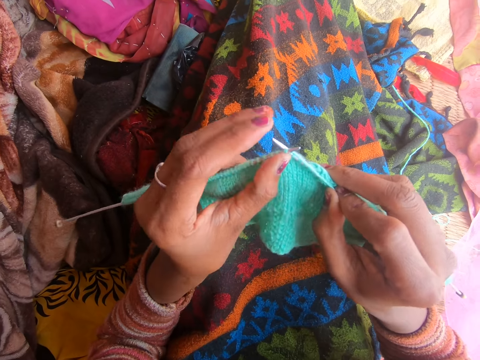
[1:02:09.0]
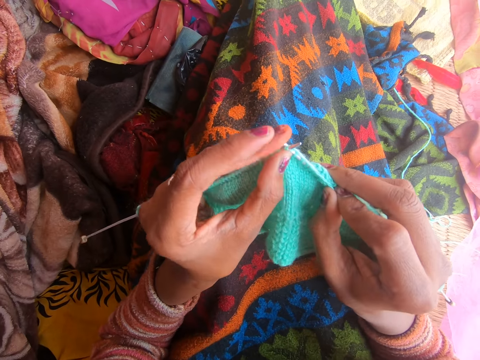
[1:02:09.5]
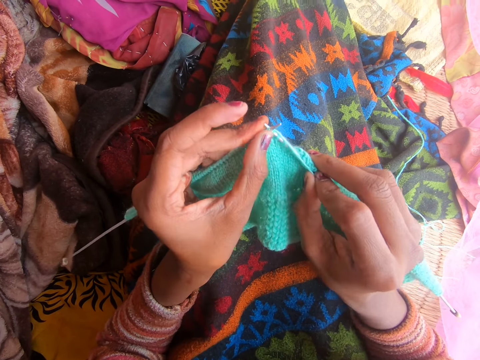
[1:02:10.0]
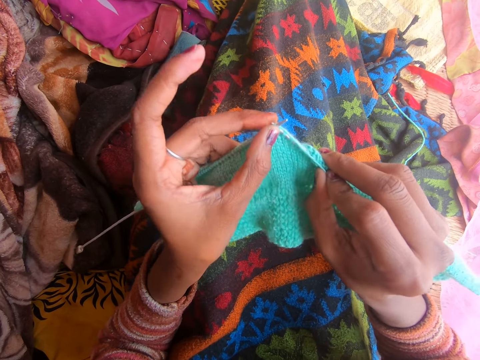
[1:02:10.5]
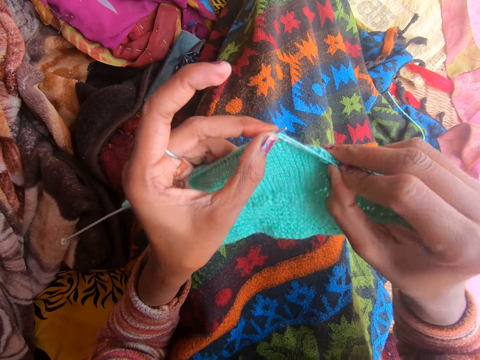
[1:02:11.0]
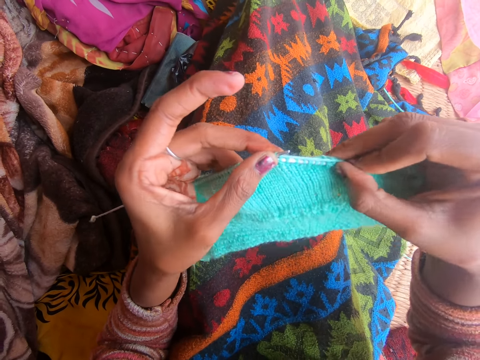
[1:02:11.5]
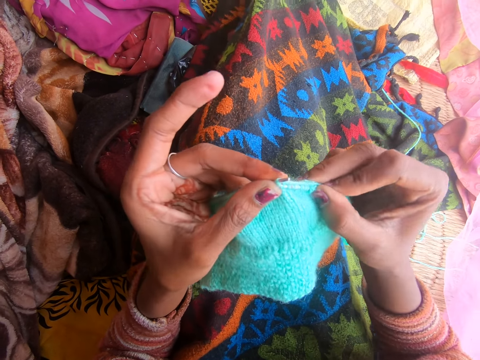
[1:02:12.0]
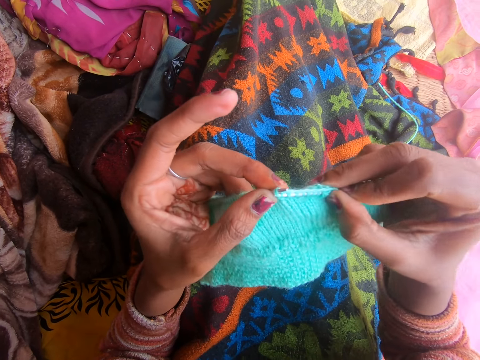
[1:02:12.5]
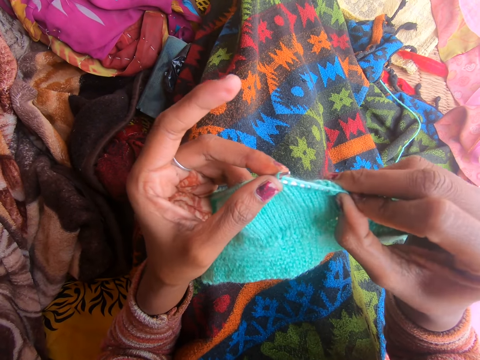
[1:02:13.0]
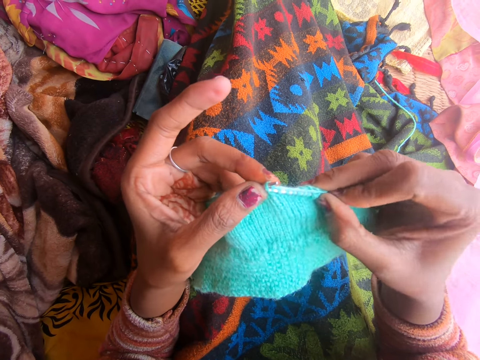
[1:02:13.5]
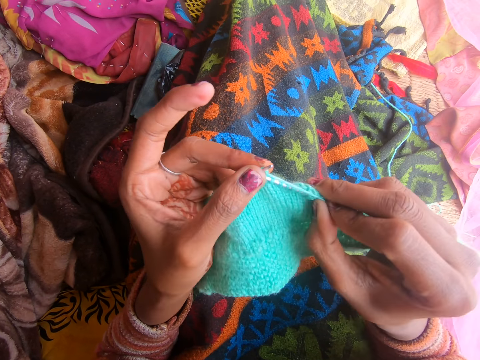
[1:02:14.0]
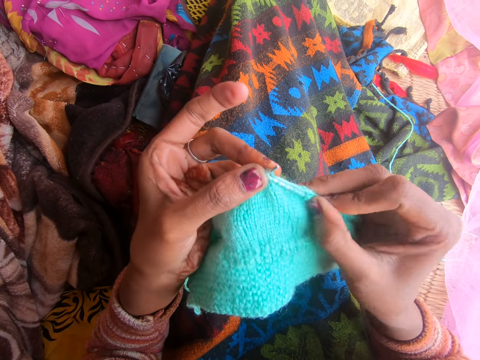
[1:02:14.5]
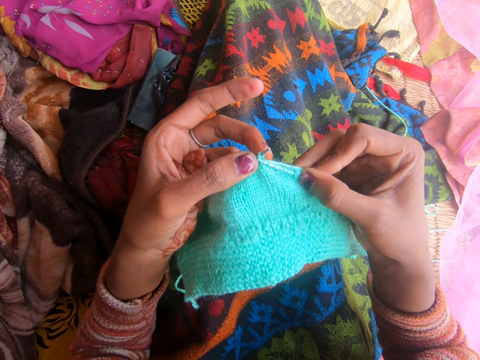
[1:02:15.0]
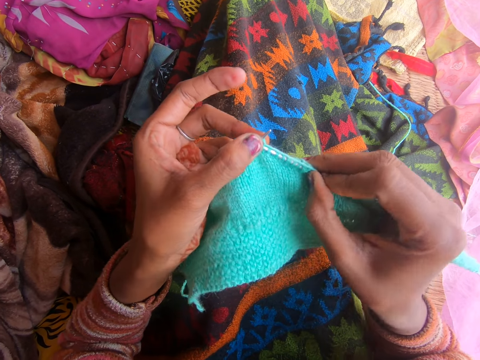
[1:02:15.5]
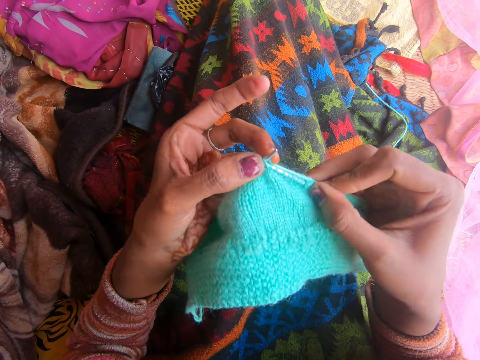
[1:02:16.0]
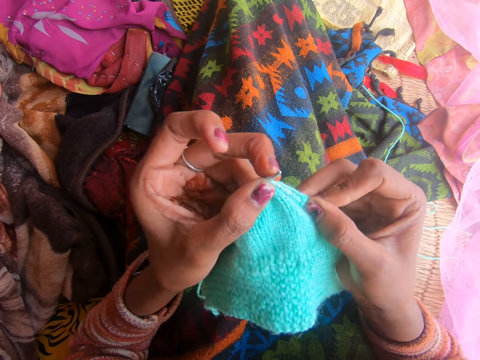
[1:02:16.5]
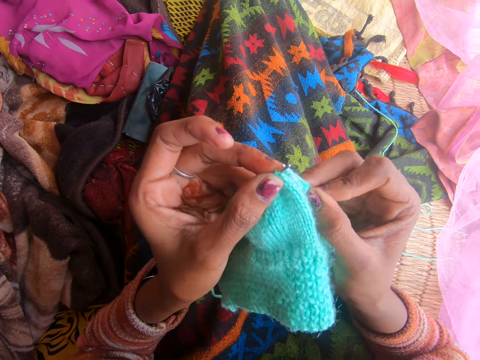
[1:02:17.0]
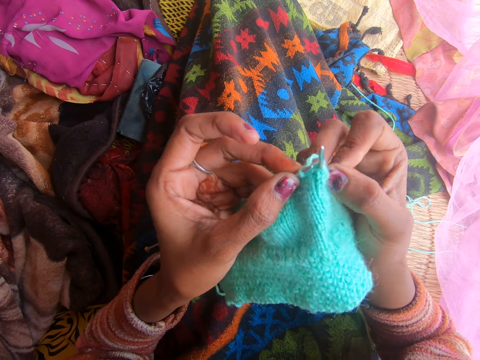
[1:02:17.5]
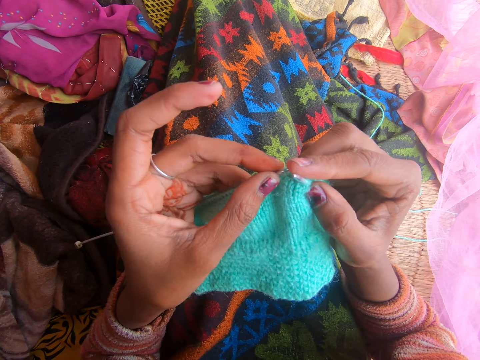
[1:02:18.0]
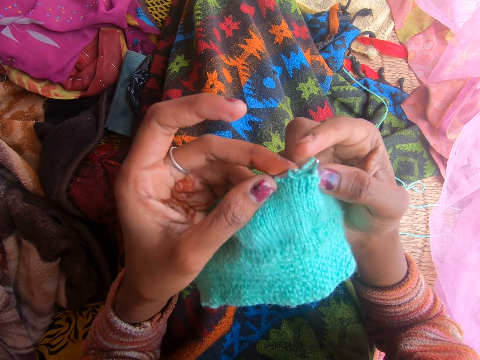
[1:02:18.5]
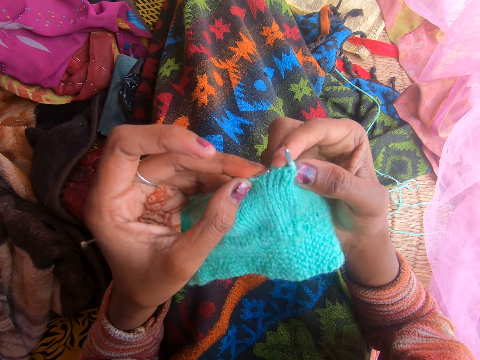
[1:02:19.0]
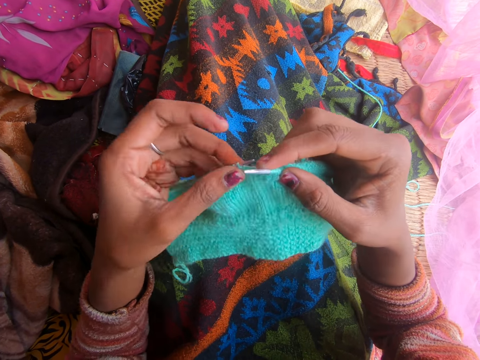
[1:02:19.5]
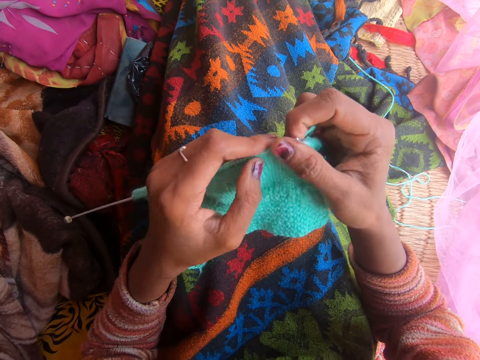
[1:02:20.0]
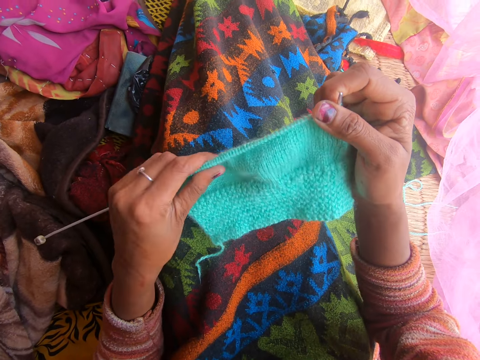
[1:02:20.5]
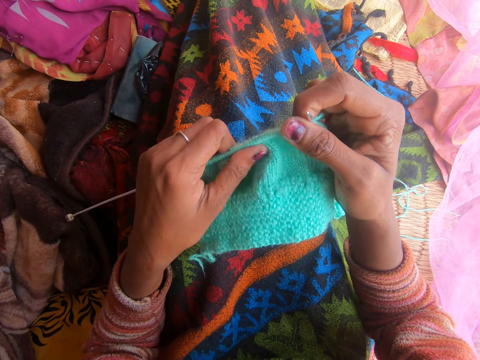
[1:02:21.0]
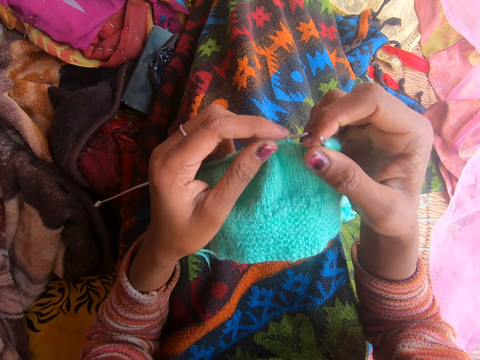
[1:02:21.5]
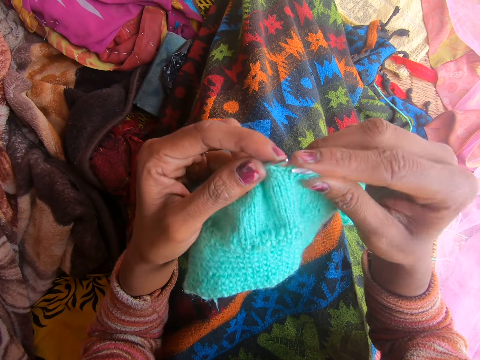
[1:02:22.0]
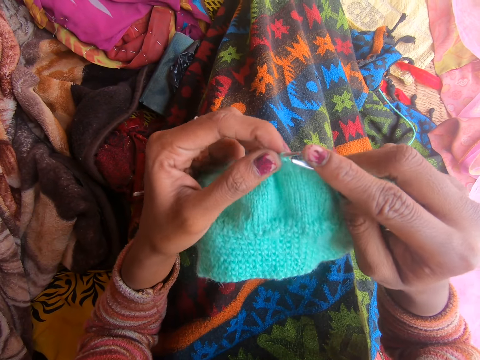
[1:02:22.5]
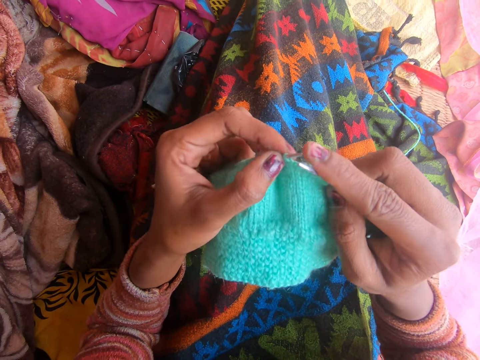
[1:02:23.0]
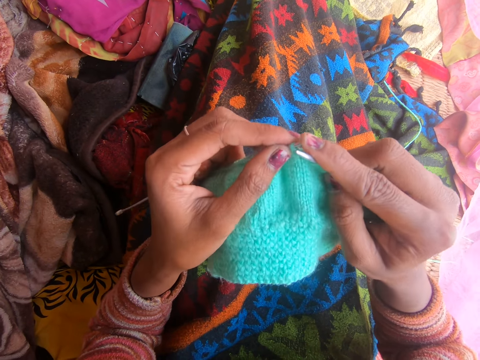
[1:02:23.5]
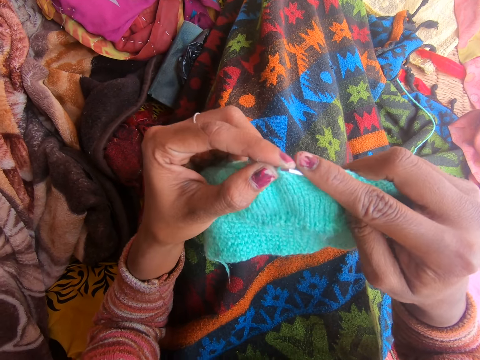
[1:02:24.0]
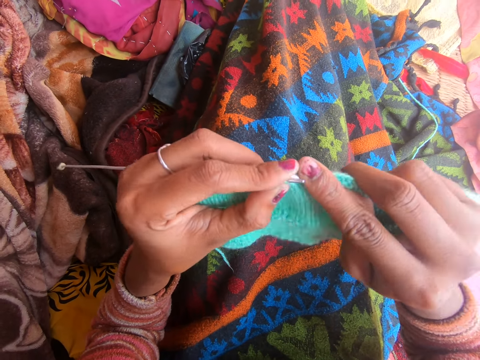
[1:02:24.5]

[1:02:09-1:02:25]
The camera wearer talks to a person. The person talks to the camera wearer. The camera wearer adjusts the fabric. The person talks to the camera wearer. The camera wearer knits the fabric with the knitting needle.

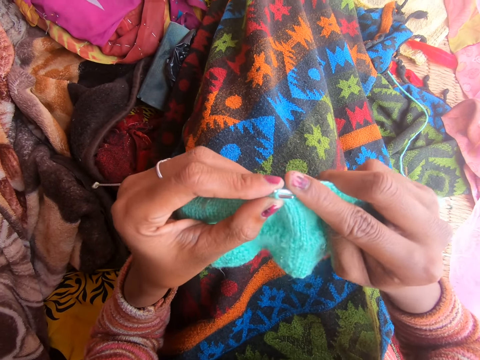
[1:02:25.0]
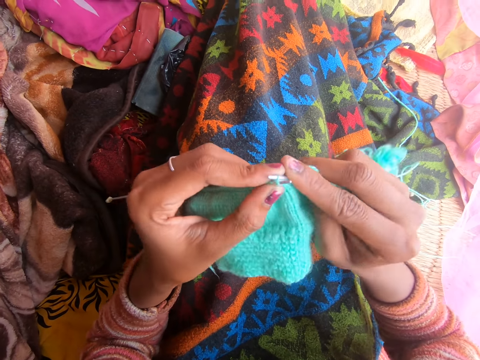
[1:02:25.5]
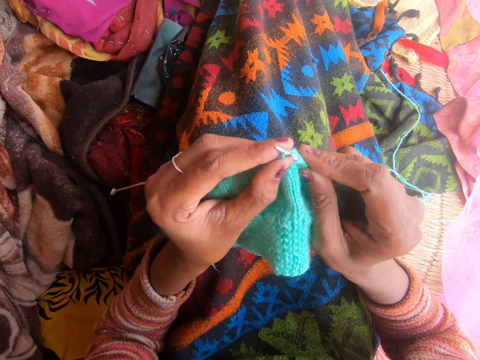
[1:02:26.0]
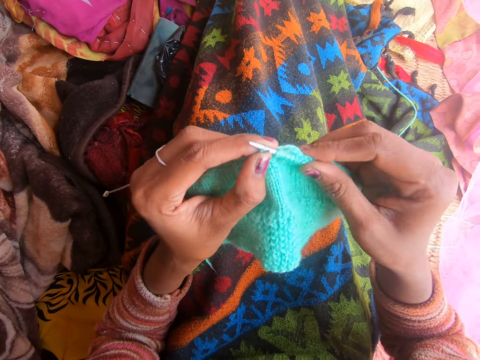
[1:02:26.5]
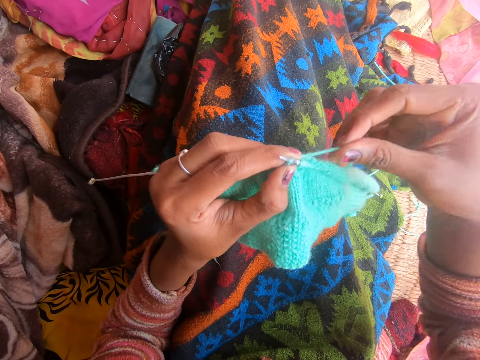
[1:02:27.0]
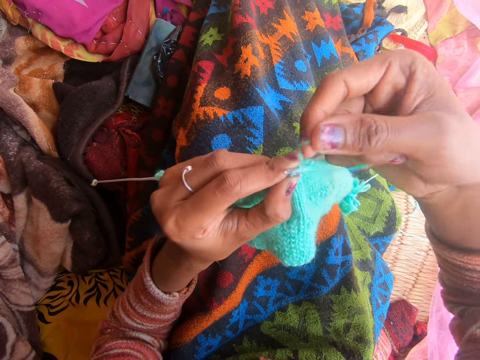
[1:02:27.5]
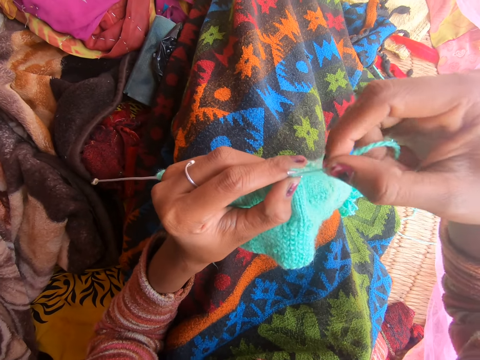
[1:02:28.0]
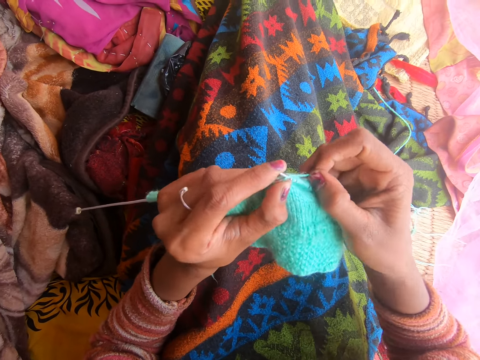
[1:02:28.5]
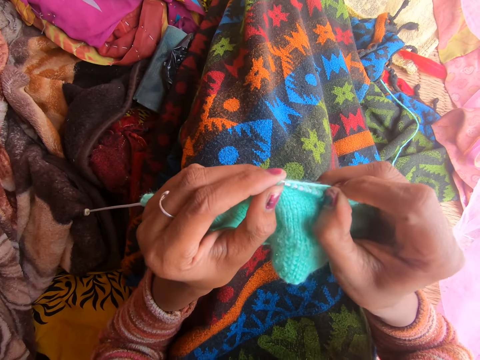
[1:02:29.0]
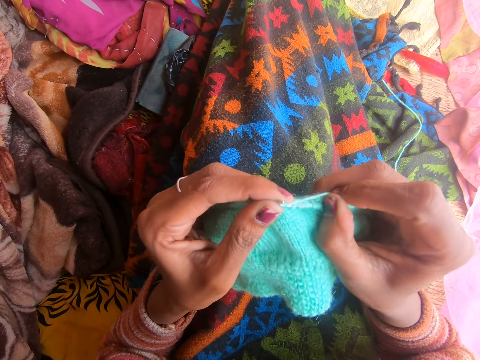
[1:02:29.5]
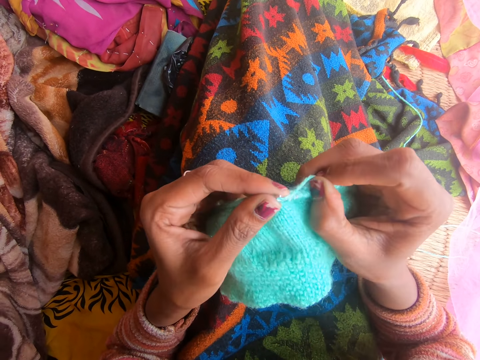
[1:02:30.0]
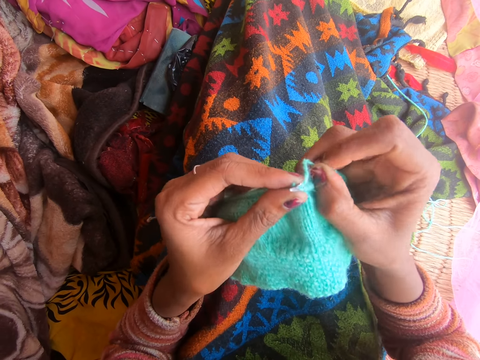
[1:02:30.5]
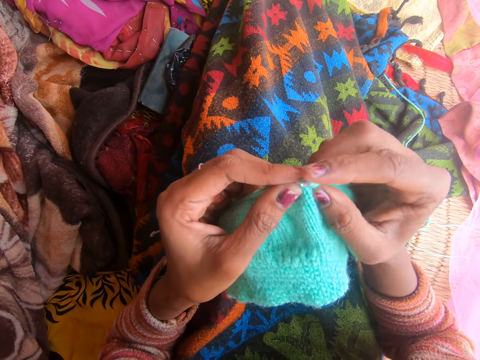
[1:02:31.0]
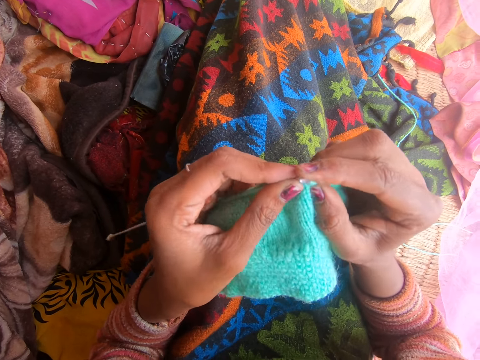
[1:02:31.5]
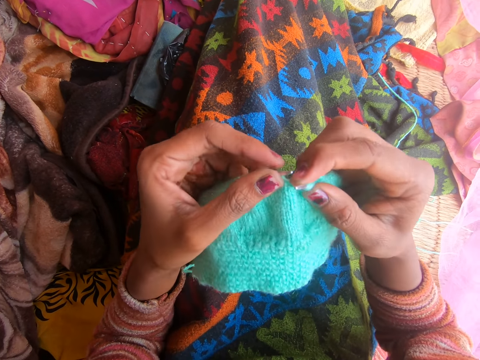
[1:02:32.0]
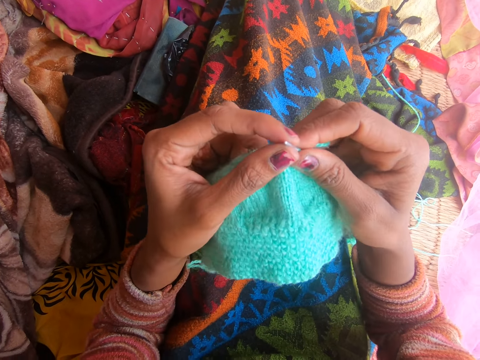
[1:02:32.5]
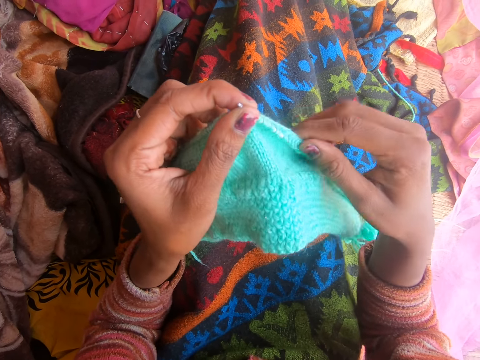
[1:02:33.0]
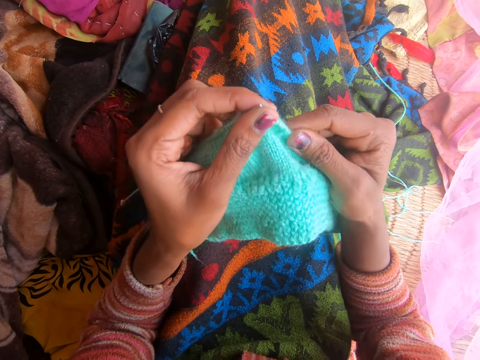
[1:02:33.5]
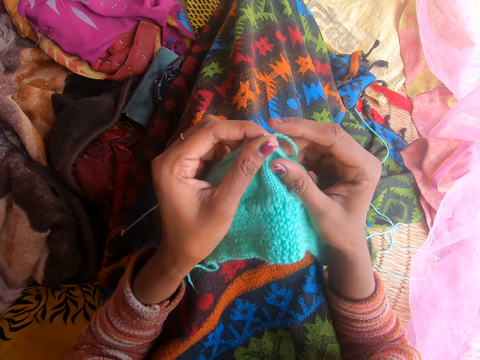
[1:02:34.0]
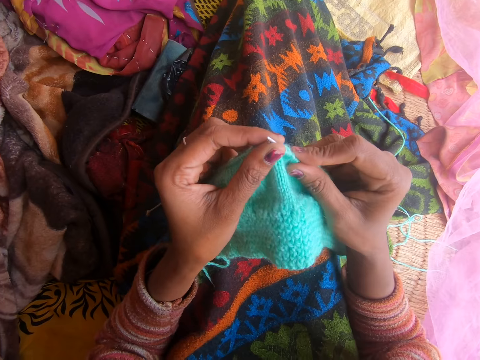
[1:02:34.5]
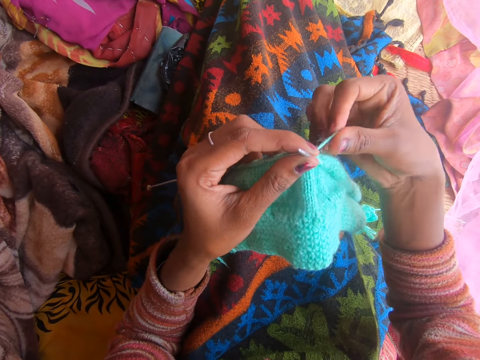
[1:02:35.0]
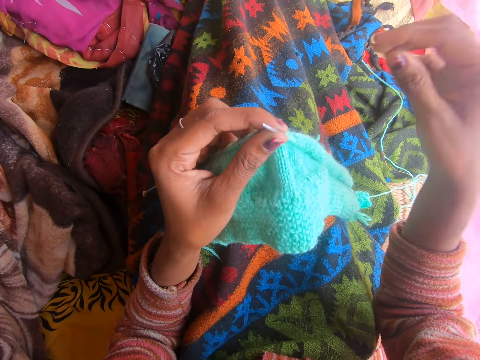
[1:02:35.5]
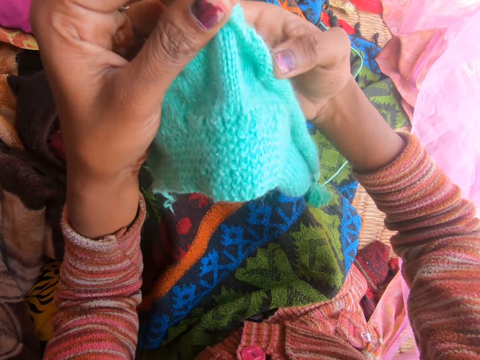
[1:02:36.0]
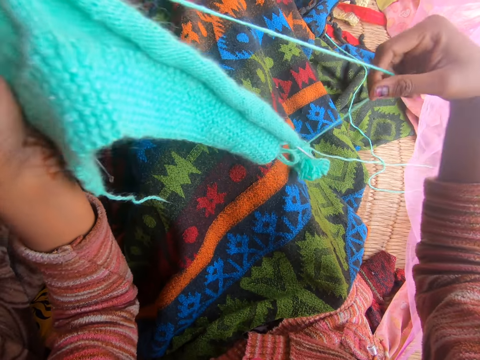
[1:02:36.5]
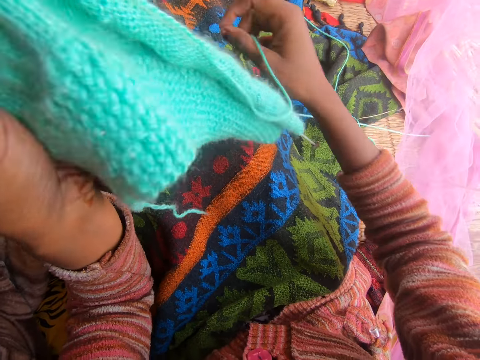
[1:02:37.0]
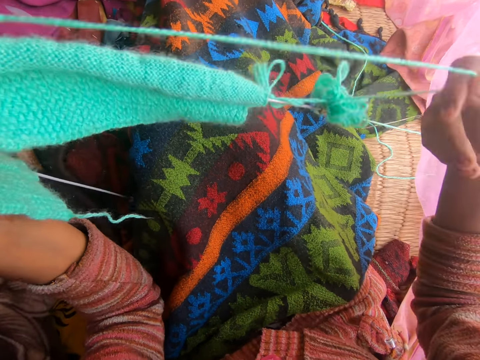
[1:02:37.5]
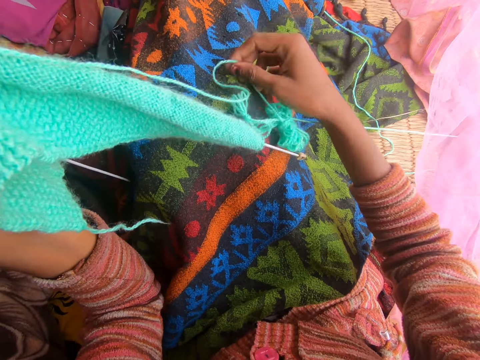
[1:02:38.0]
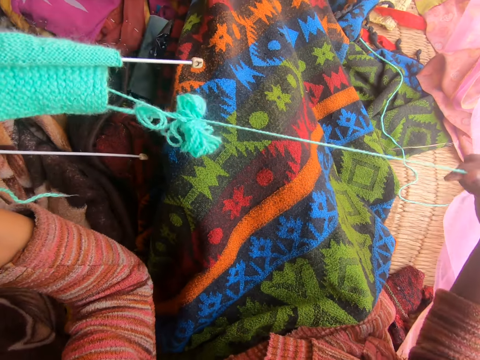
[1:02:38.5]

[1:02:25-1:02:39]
The camera wearer talks to a person. The person talks to the camera wearer. The camera wearer adjusts the fabric. They straighten the fabric. They pull a thread in the fabric. They talk to the person.
